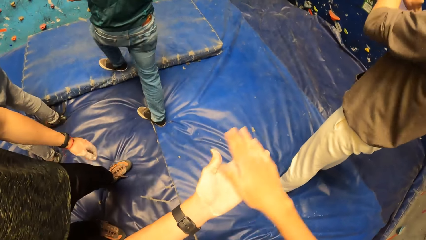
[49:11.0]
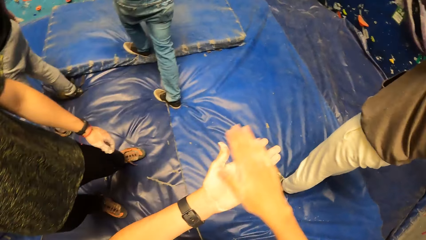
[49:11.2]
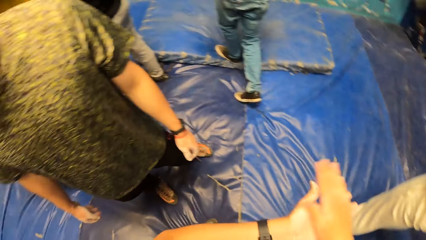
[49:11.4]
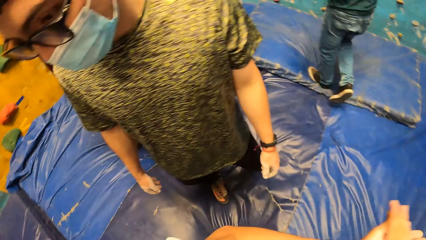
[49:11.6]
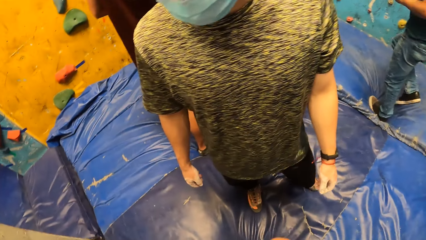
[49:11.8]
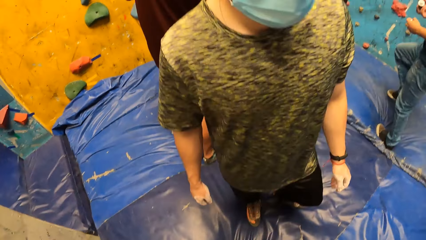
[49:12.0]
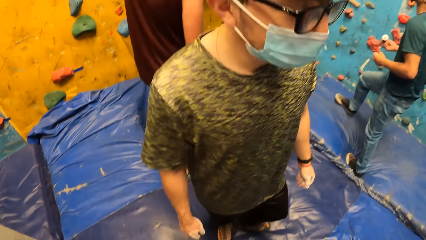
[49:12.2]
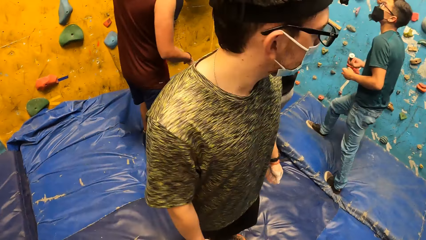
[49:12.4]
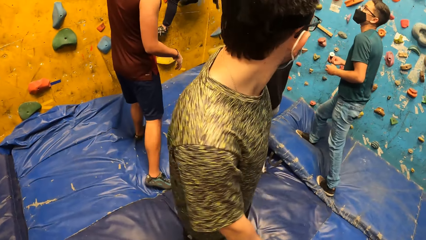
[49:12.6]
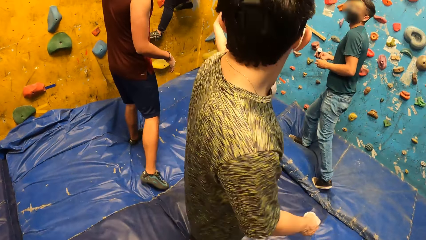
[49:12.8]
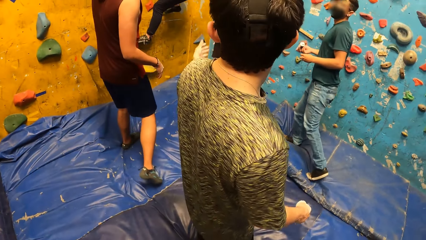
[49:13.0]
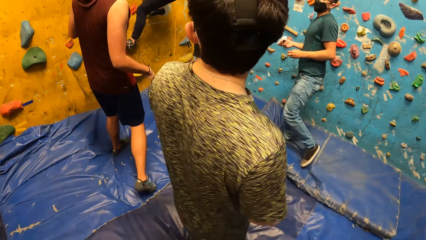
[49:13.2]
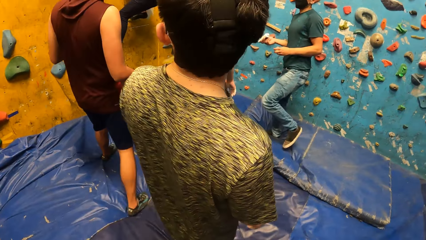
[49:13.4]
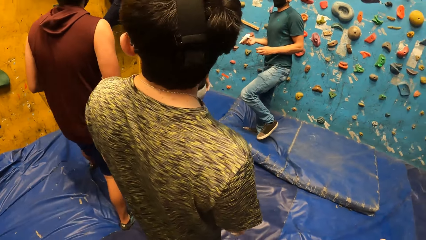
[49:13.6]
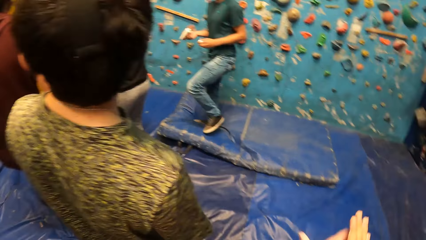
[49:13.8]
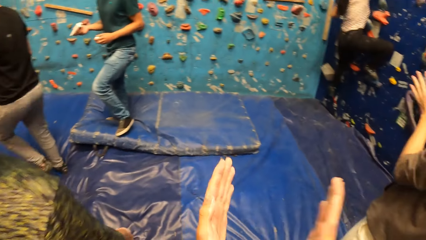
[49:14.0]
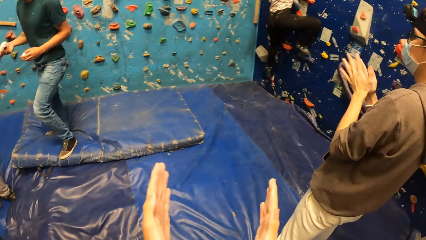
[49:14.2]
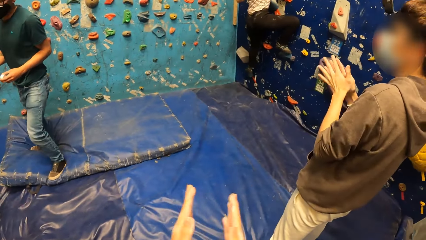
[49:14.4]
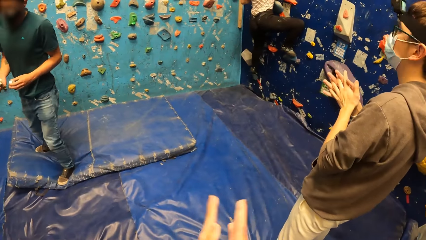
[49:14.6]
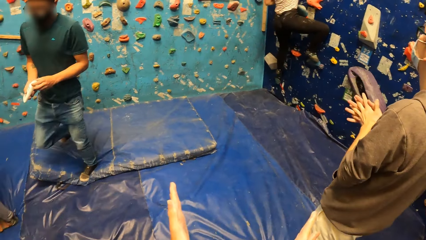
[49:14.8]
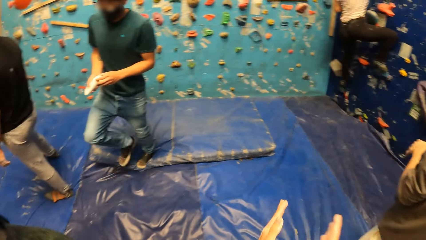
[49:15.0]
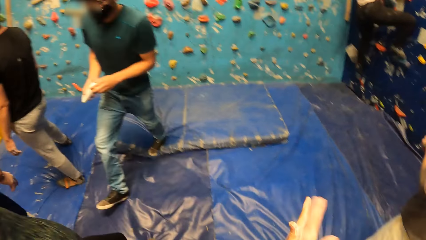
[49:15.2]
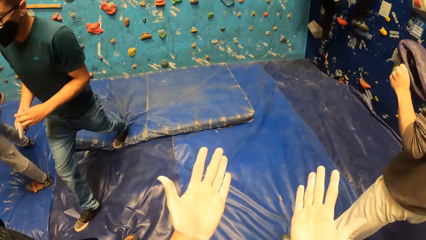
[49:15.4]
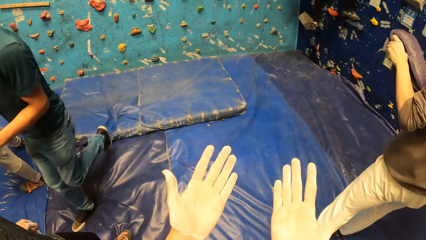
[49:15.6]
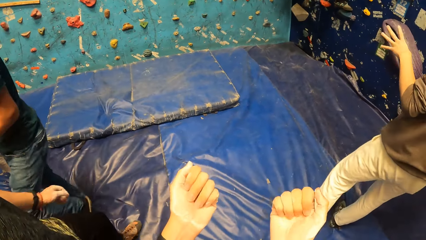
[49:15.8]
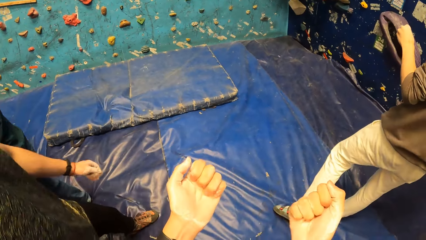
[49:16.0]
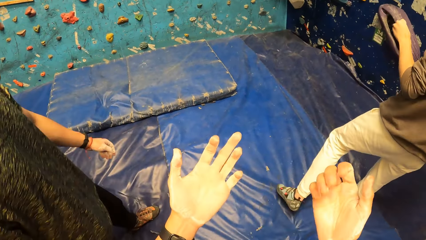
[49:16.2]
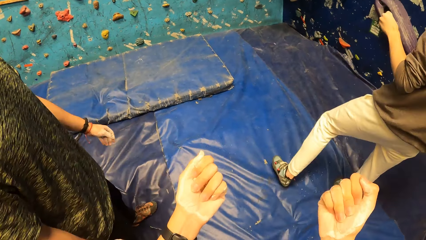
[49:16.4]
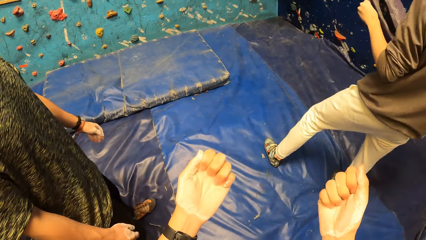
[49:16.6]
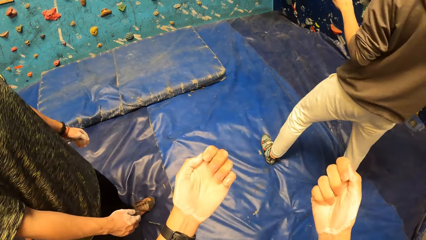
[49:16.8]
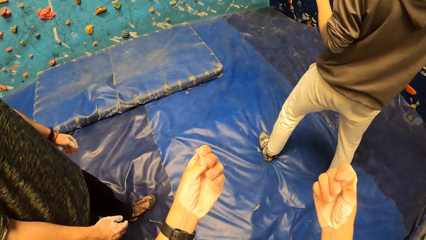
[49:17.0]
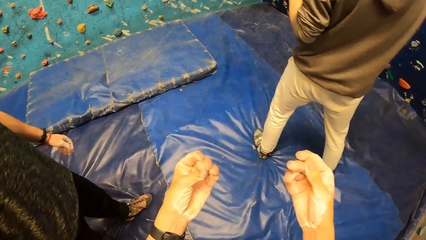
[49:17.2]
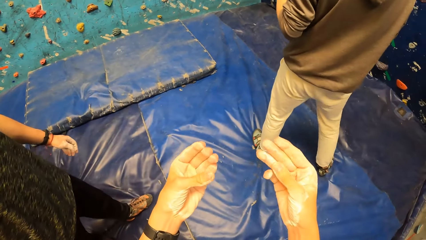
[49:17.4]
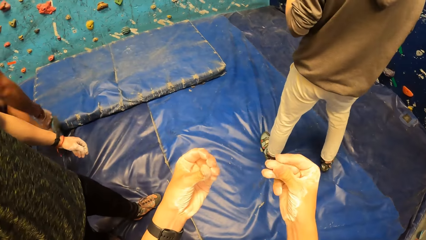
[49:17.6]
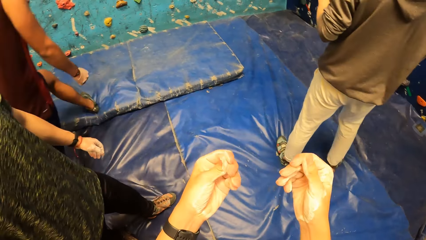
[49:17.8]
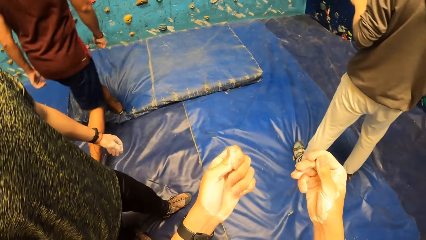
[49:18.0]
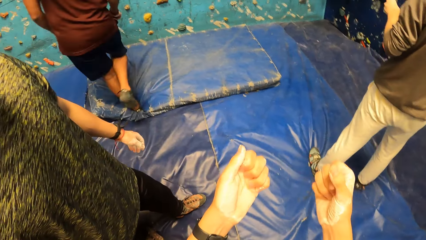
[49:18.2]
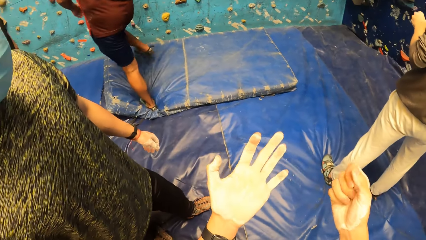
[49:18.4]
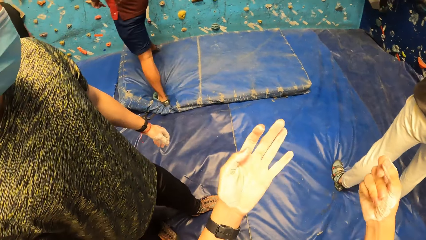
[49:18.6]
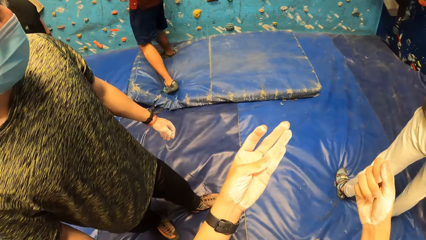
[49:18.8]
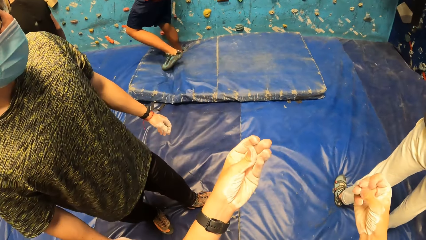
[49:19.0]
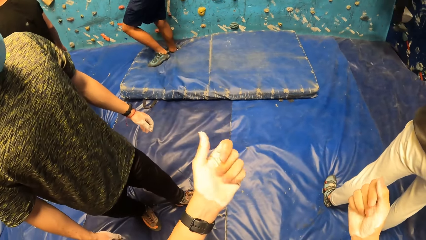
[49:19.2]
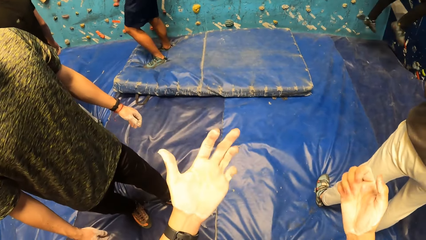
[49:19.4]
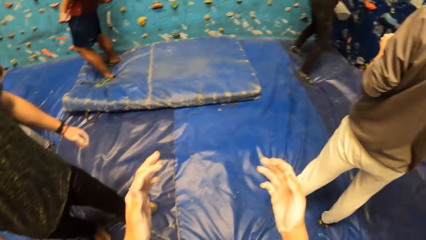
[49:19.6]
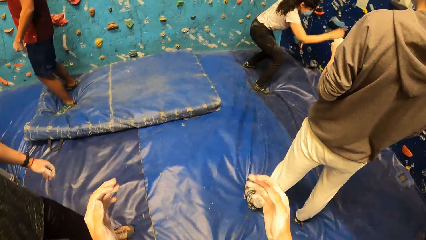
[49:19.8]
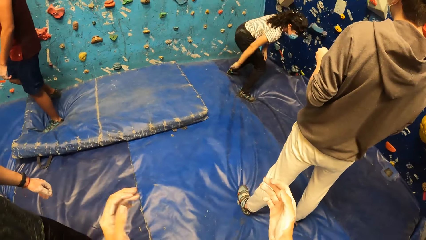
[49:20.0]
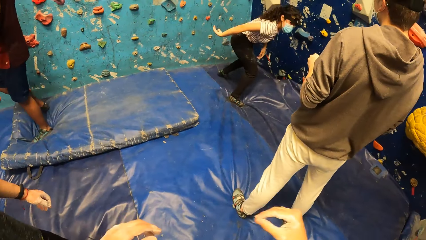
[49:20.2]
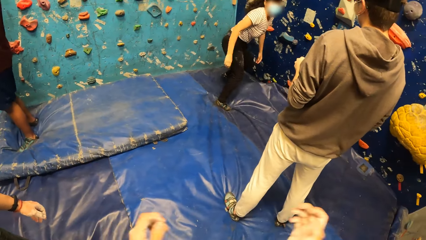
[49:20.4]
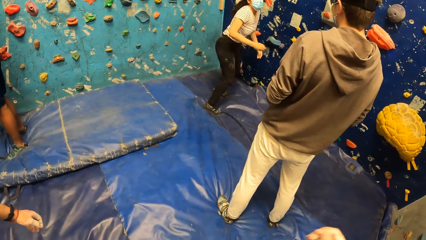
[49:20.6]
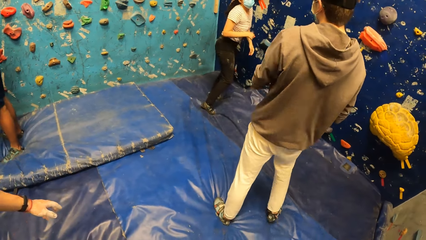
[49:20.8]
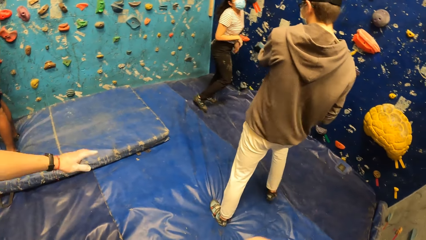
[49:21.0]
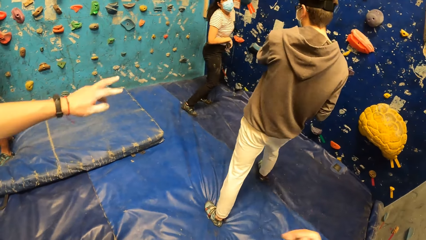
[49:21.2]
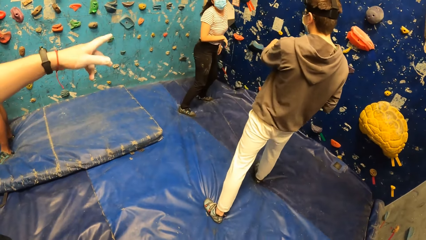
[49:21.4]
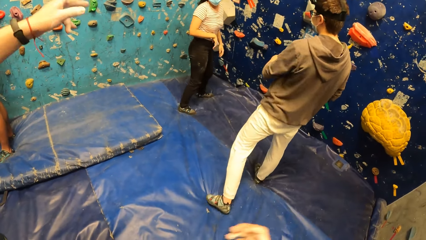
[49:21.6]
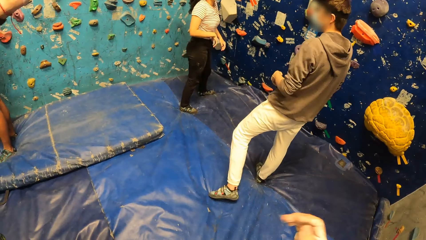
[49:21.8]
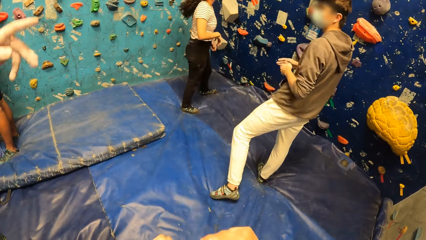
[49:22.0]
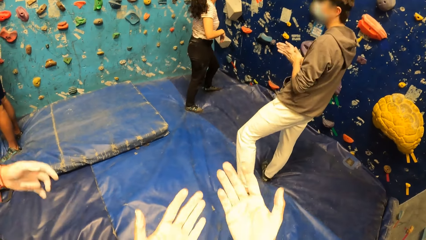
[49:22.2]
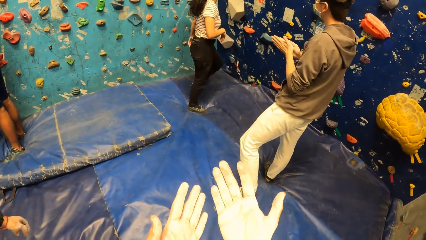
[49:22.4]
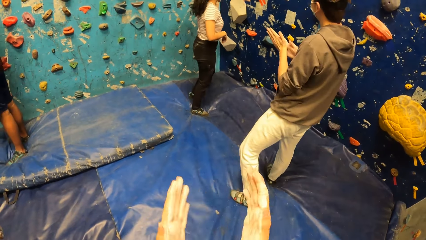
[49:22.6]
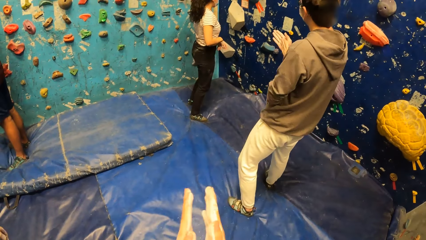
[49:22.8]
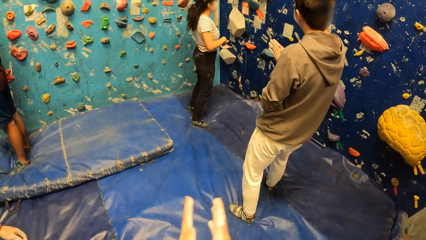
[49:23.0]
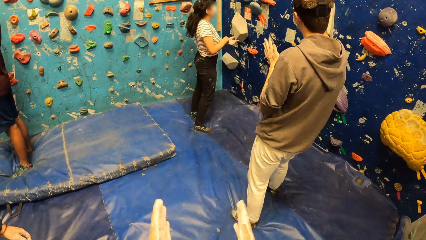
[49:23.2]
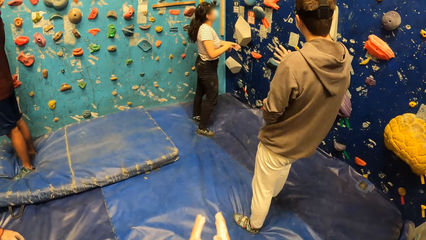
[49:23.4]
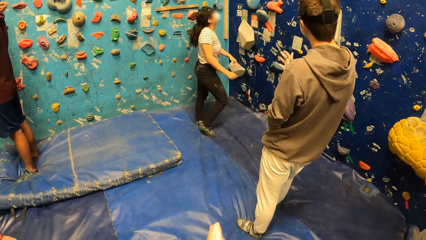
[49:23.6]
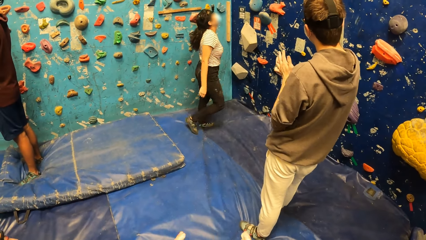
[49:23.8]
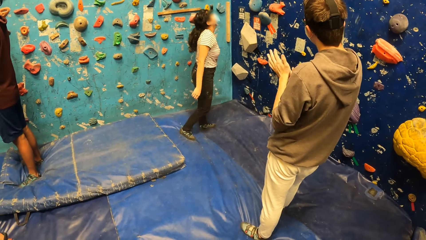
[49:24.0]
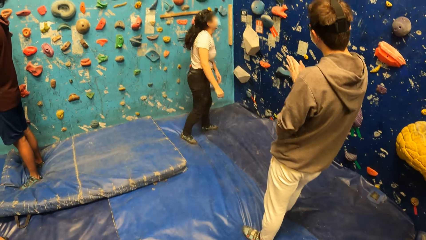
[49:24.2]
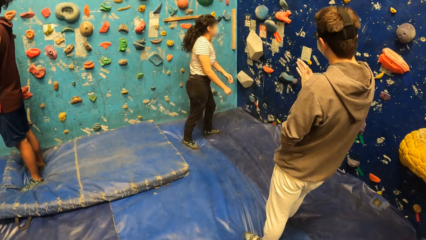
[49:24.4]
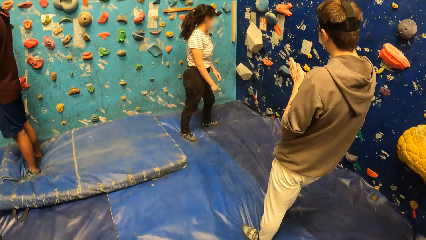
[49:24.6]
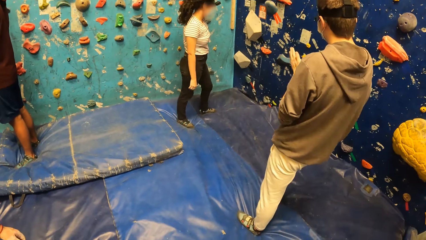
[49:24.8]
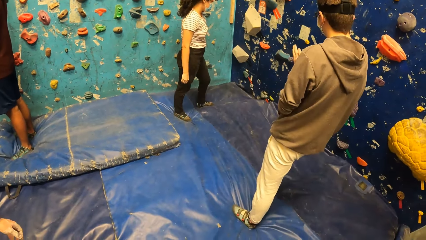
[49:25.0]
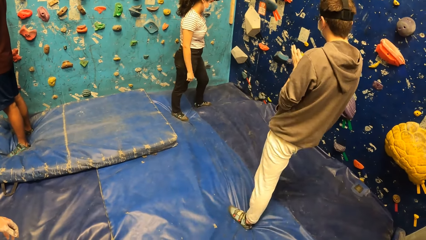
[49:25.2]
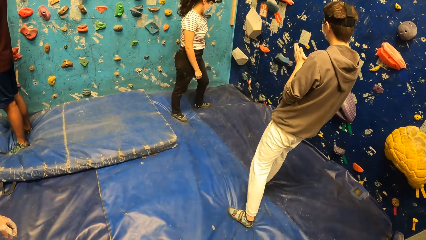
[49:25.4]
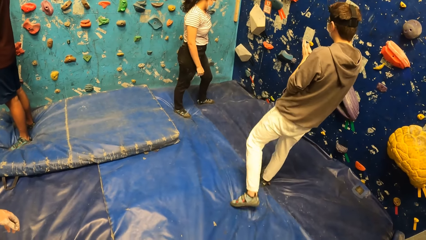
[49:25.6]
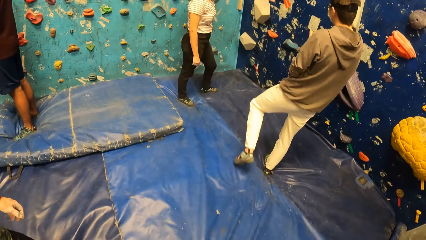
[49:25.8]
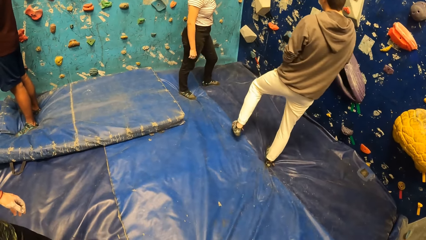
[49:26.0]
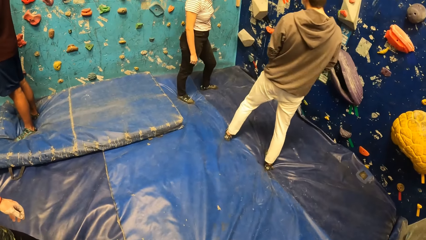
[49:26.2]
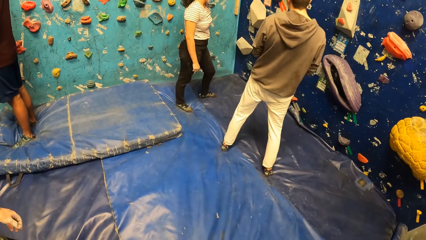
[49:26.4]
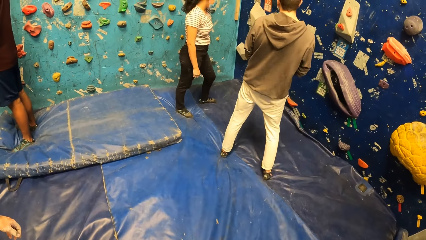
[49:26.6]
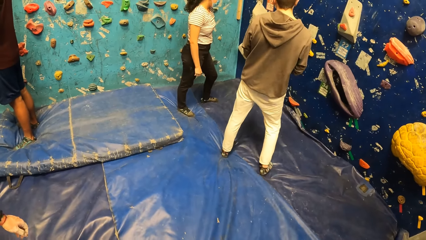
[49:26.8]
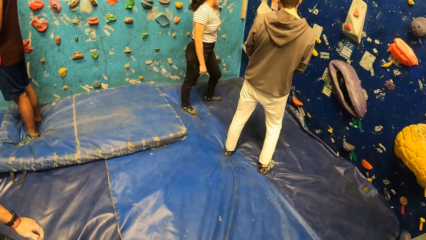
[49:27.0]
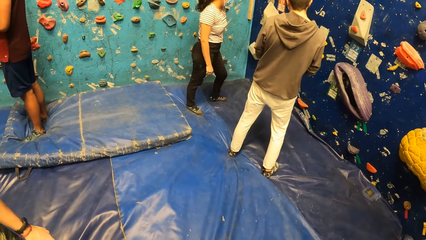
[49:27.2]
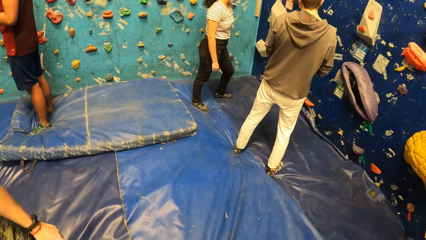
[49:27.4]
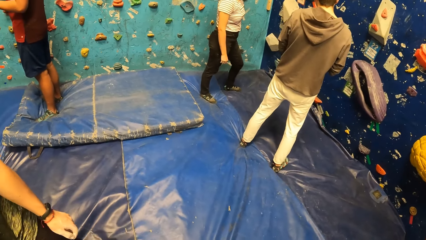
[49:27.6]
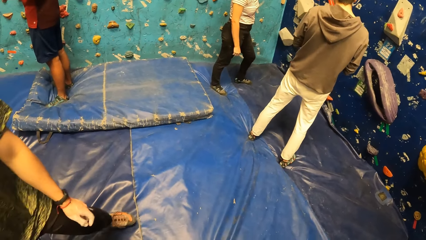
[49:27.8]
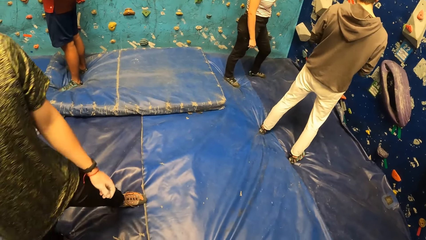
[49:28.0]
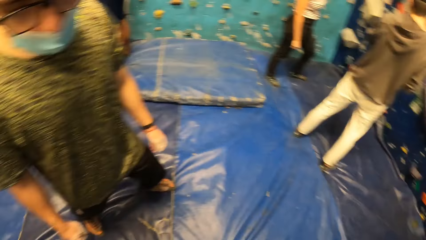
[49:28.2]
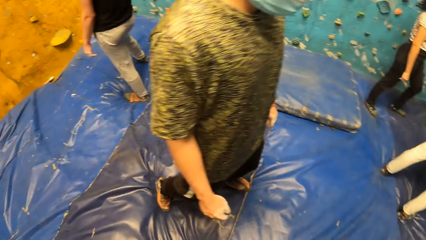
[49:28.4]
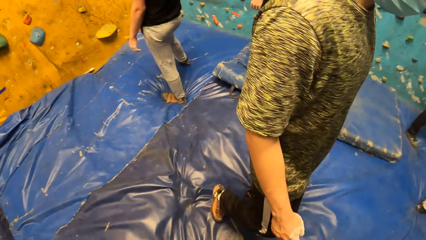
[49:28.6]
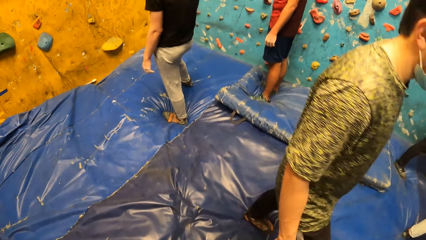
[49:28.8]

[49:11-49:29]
A woman climbs the bouldering wall with both hands. The camera wearer claps the hands. A person walks around. Another woman jumps down from the bouldering wall on the crash pad. The other woman looks up the wall. The camera wearer looks around.
